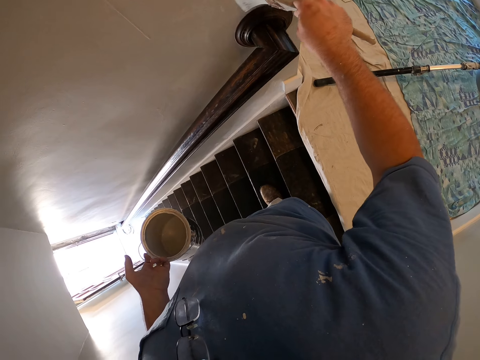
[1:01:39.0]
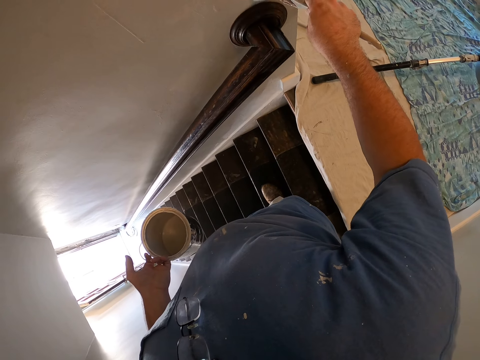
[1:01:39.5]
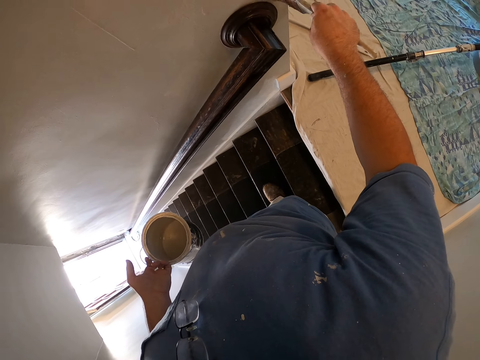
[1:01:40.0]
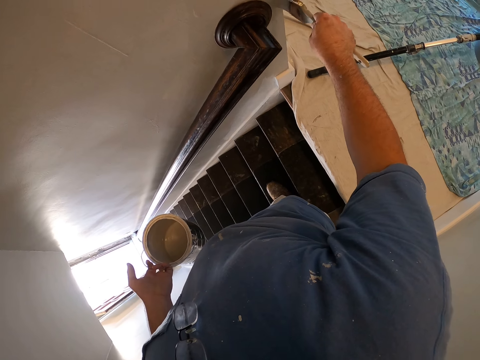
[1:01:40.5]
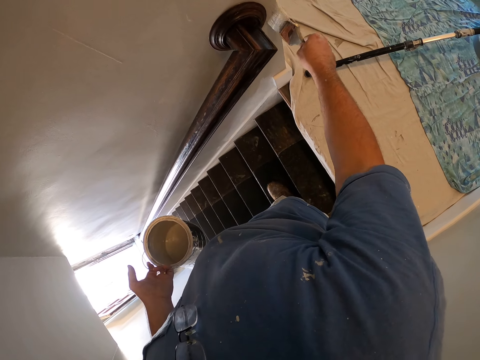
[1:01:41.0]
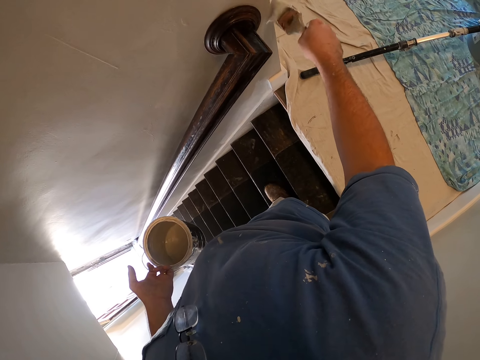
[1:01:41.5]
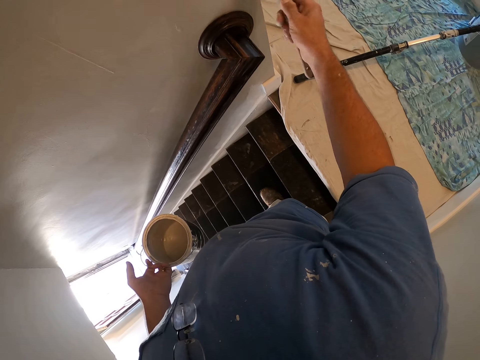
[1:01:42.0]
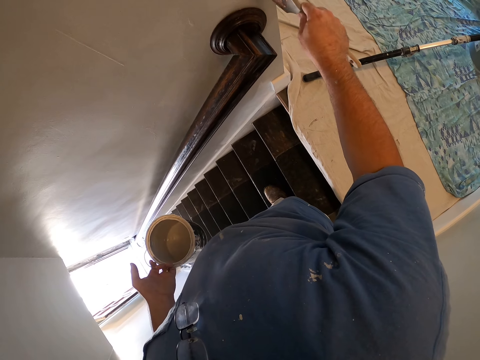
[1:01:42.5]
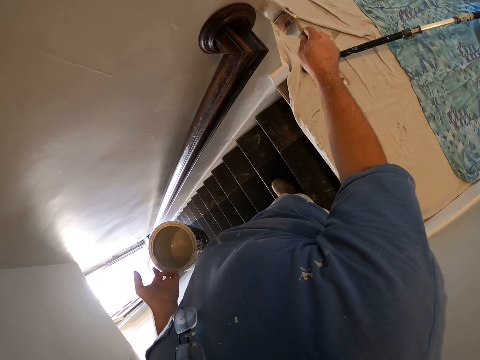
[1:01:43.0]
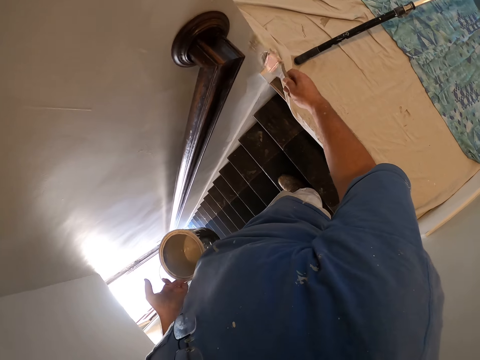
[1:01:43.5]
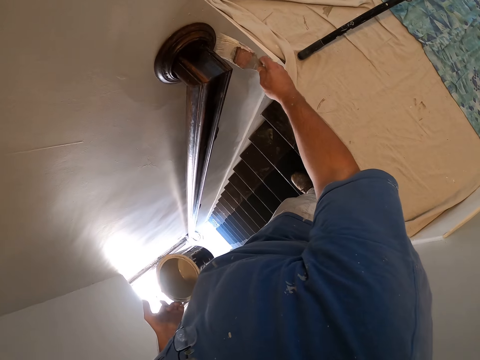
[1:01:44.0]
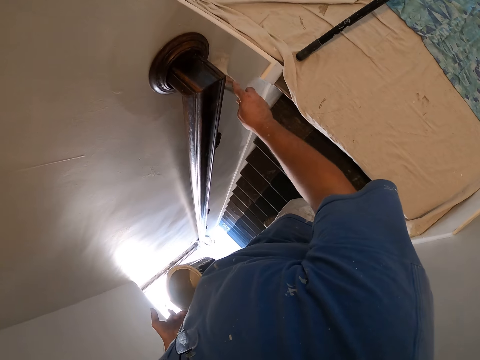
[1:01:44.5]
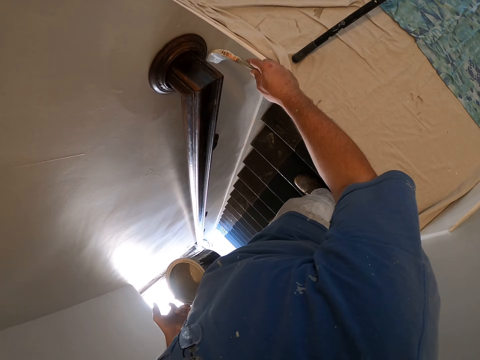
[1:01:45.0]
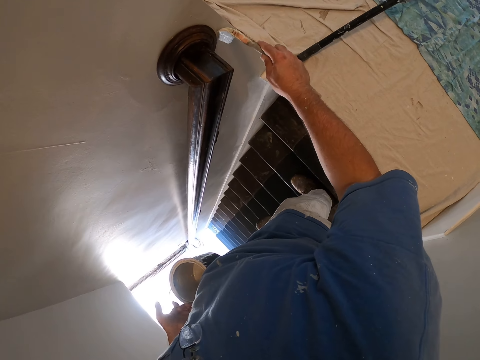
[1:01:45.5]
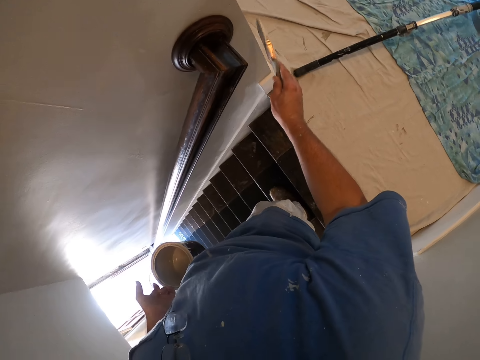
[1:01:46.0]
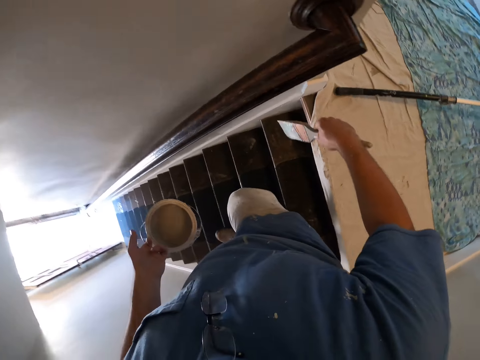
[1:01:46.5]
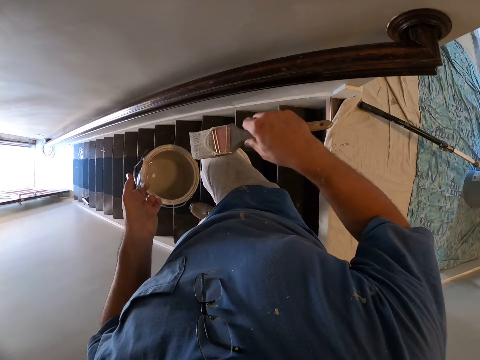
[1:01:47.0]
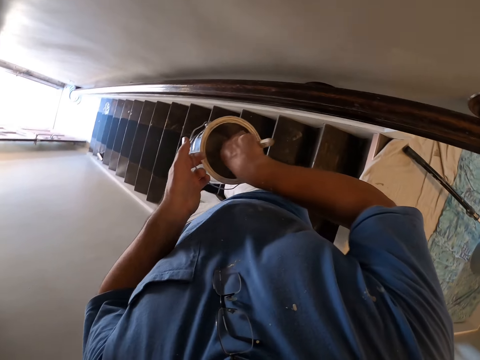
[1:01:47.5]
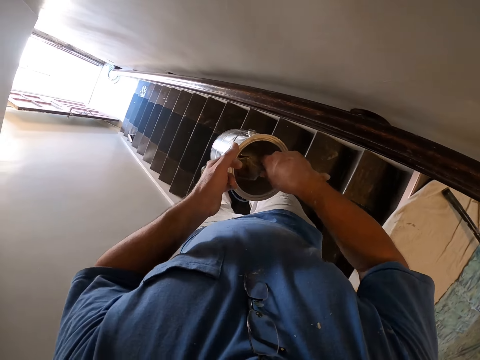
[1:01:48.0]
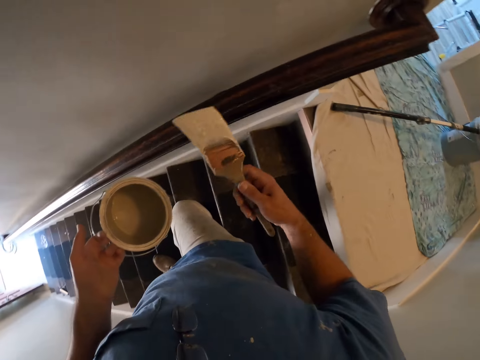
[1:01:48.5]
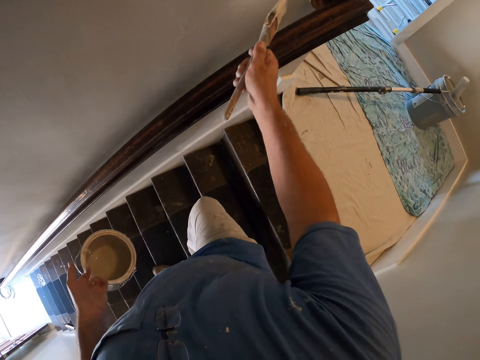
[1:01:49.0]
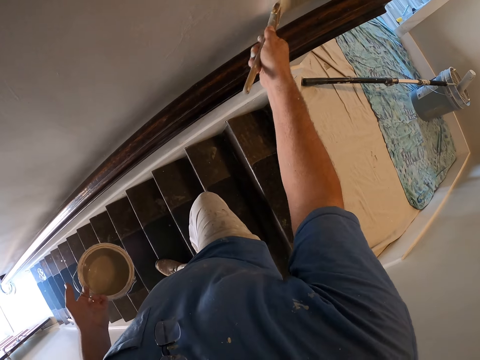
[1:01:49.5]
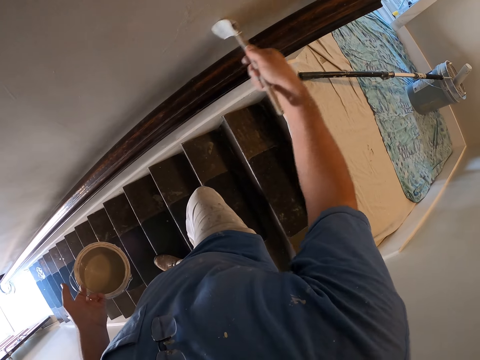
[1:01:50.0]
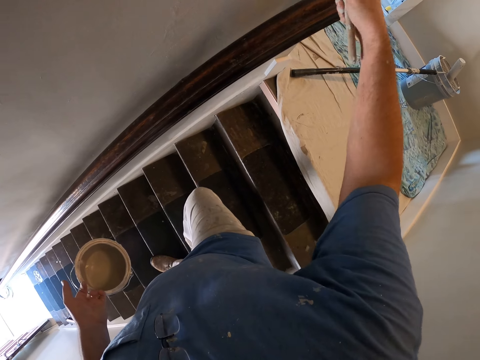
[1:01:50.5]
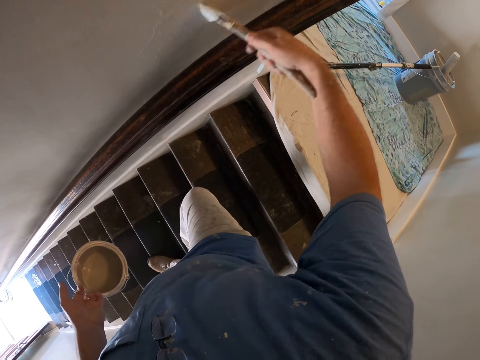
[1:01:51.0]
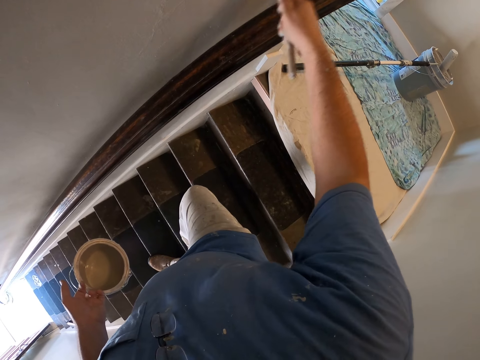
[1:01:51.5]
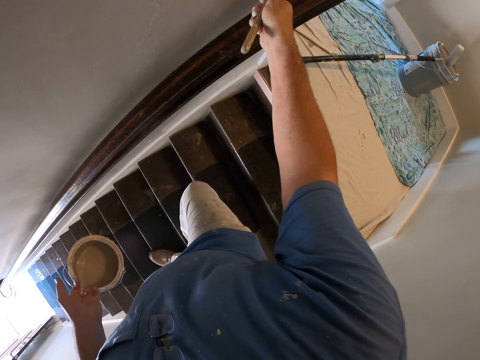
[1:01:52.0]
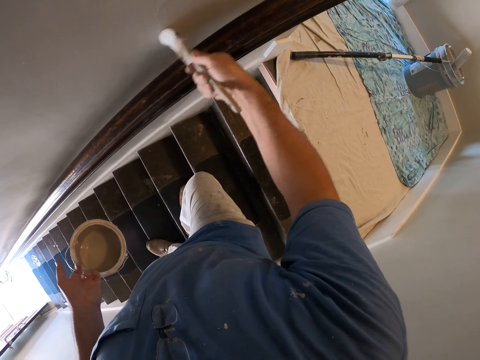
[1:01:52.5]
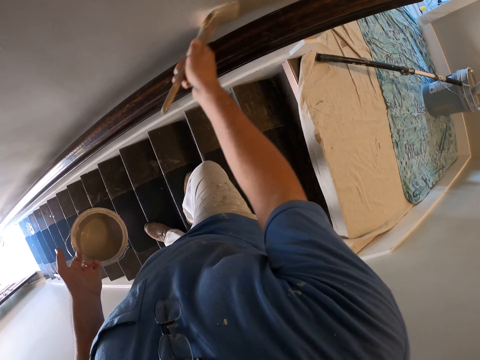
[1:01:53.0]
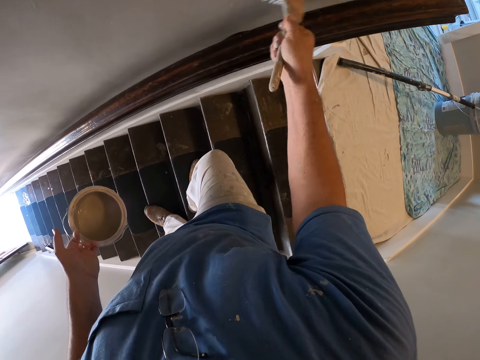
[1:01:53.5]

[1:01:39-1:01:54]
The camera wearer paints the wall. They dip the paint brush into the paint bucket or paint tin again. They continue painting the wall near the stairs railing with the paint brush. They remove the brush from the paint tin.

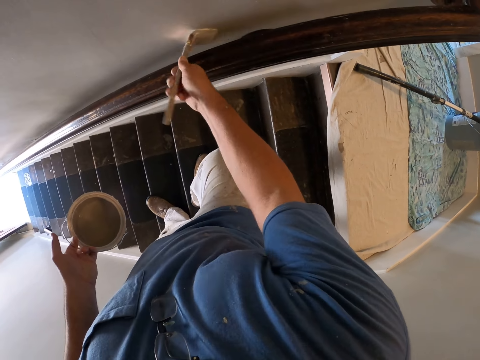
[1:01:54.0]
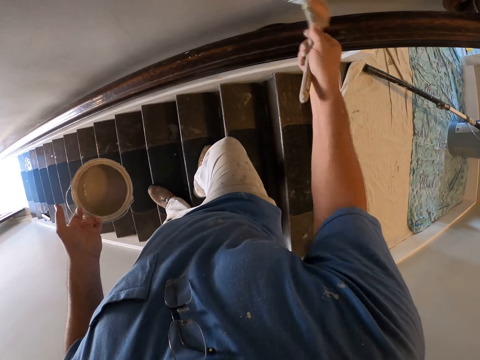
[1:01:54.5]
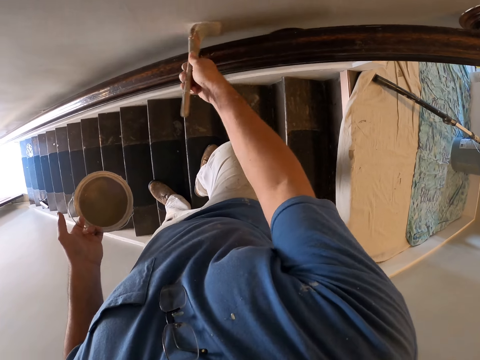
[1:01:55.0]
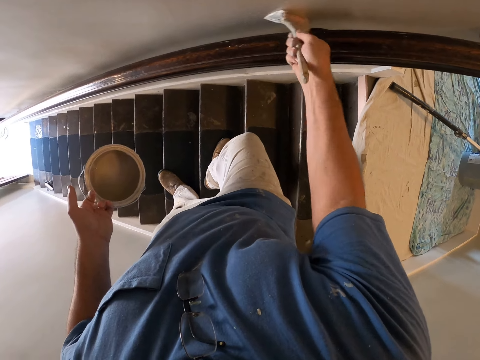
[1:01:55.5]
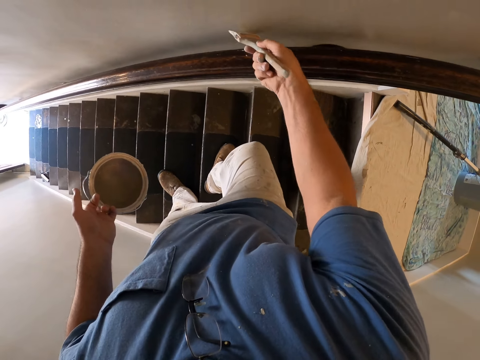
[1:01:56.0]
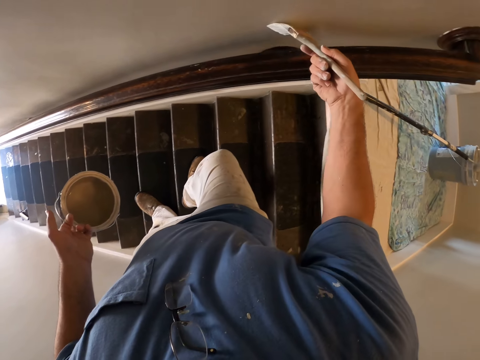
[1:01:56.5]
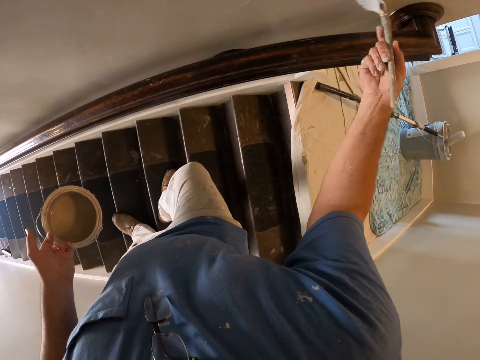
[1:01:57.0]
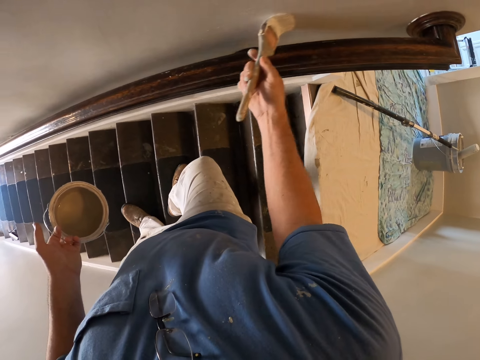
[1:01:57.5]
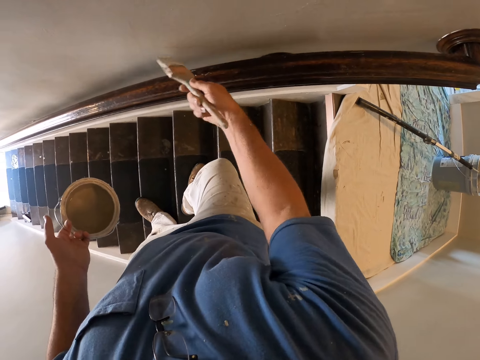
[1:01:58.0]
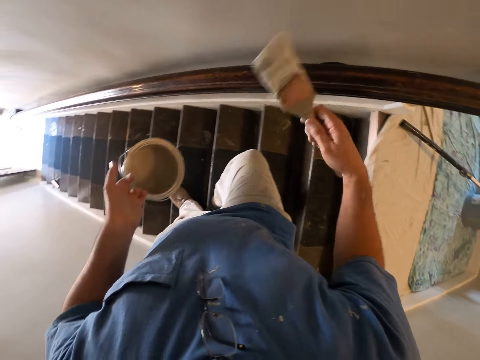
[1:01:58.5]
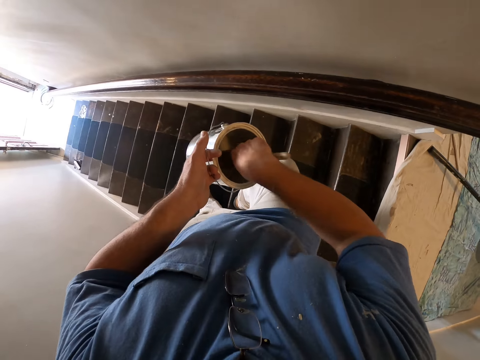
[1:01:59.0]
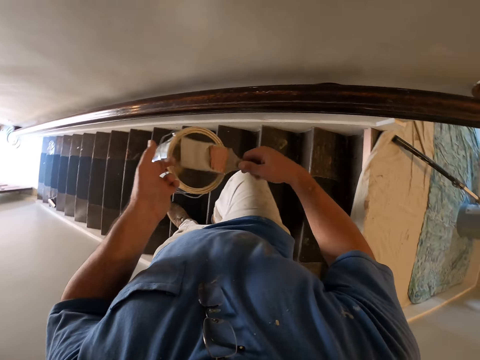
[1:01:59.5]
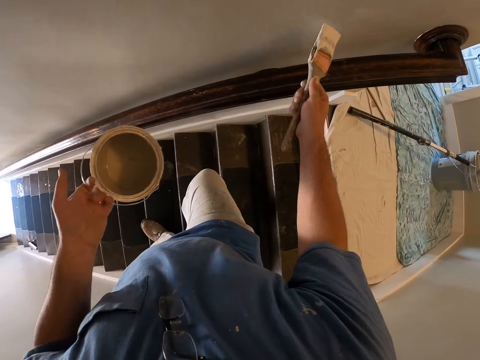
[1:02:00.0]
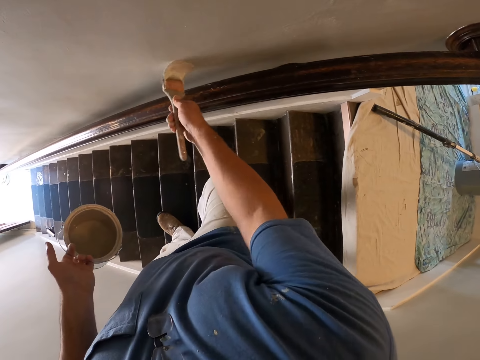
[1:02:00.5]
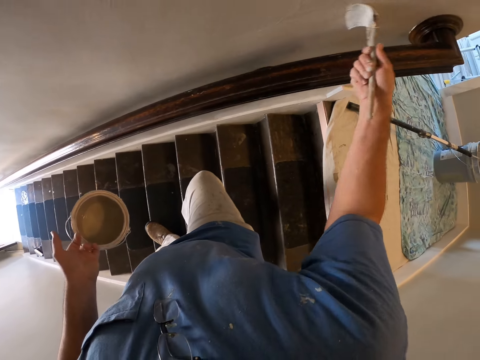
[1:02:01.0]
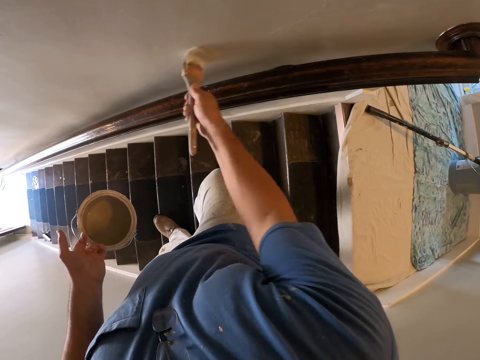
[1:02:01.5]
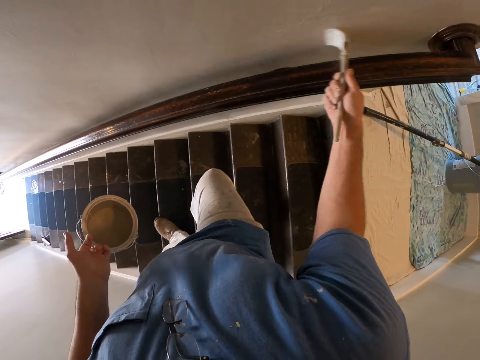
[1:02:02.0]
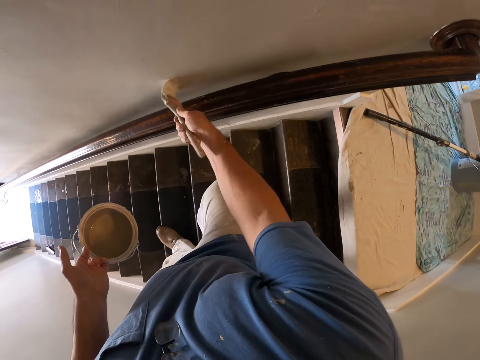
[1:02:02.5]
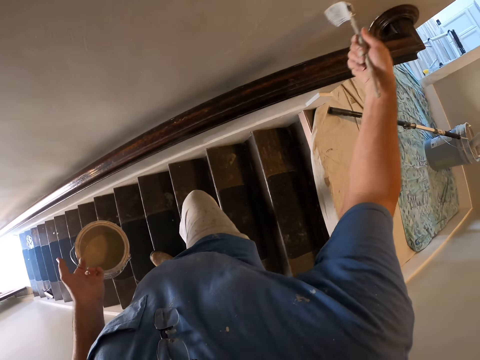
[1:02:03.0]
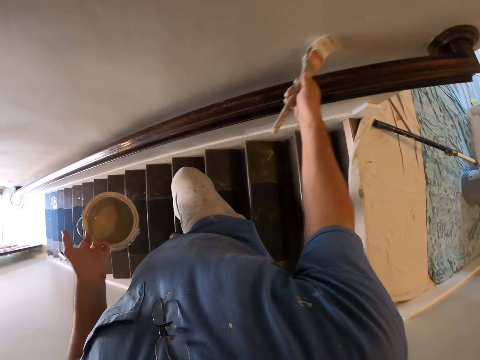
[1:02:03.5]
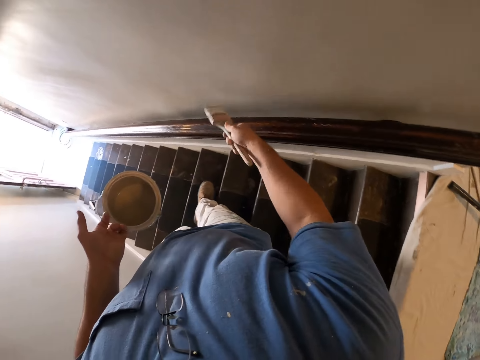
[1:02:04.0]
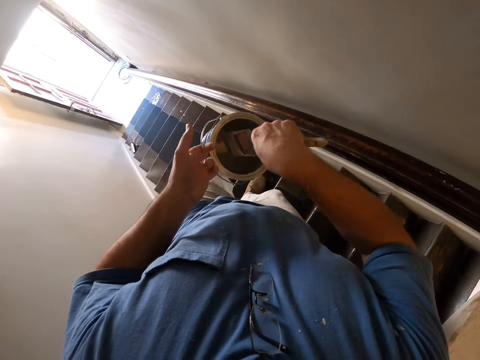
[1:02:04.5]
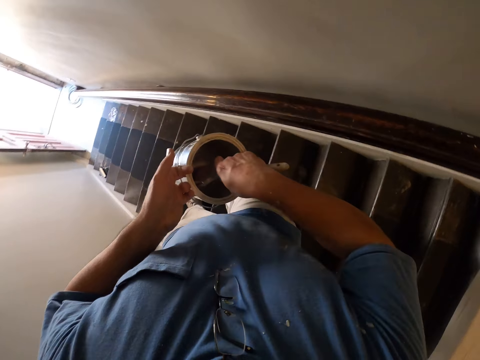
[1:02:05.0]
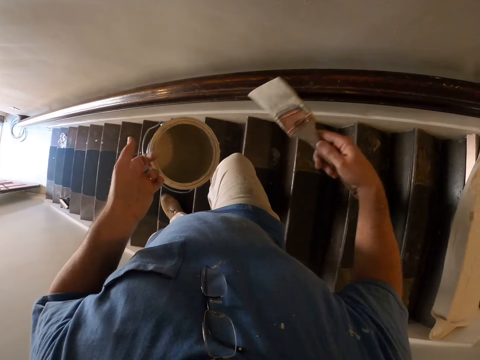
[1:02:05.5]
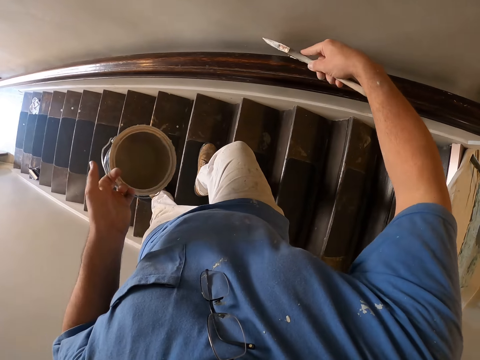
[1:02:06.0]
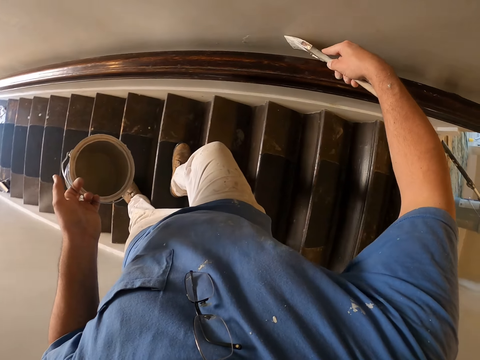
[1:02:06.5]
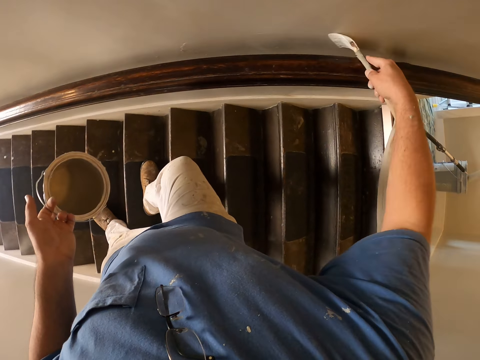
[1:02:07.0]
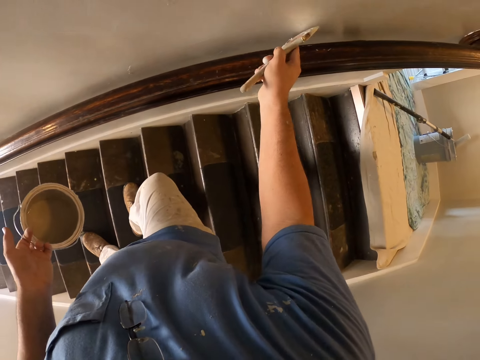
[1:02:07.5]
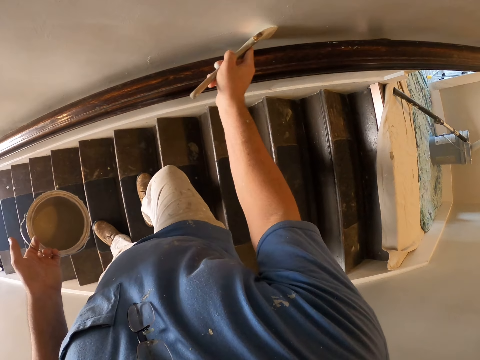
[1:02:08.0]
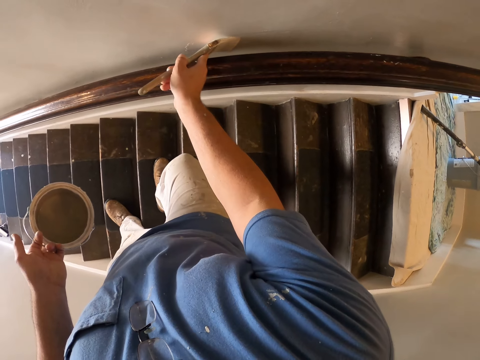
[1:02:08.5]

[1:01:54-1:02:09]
The camera wearer dips the paint brush into the paint bucket again. They continue painting the wall near the stairs railing with the paint brush. They lift the brush. They dip the paint brush into the paint bucket again. They hold the paint brush. They continue painting the wall near the stairs railing with the paint brush.
